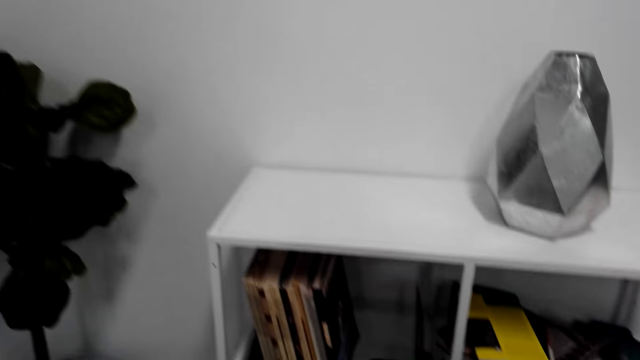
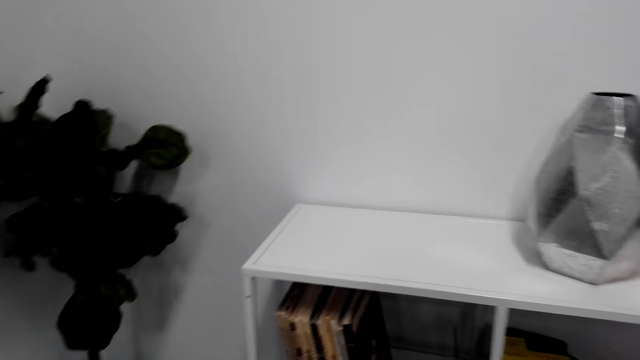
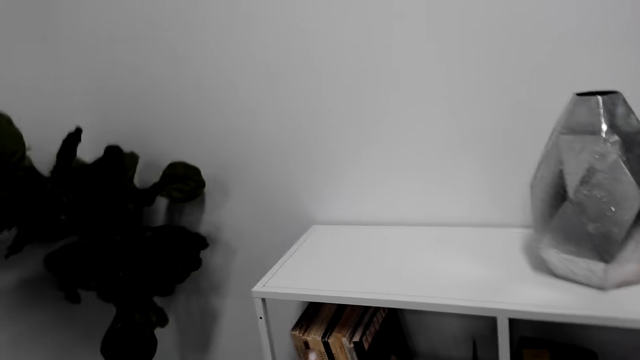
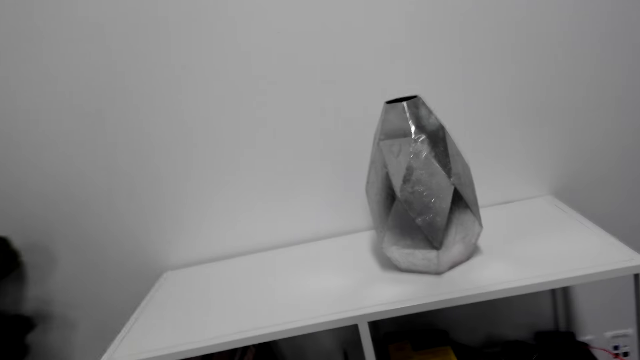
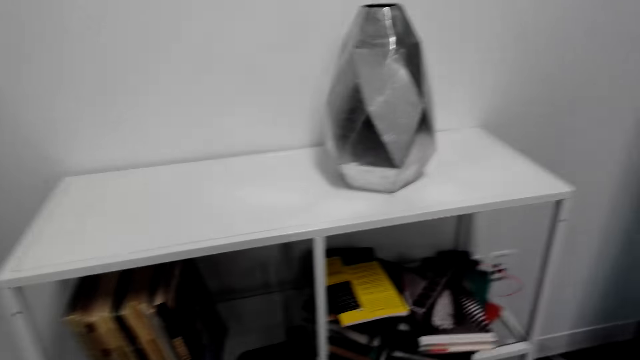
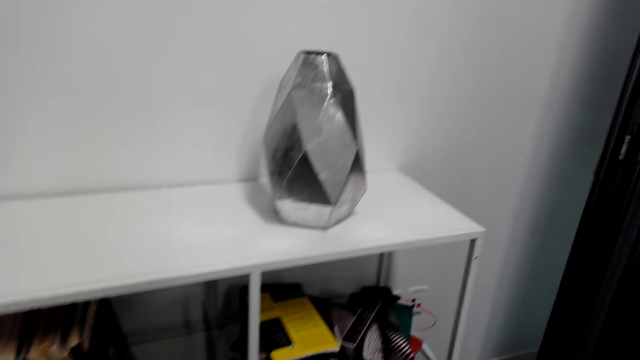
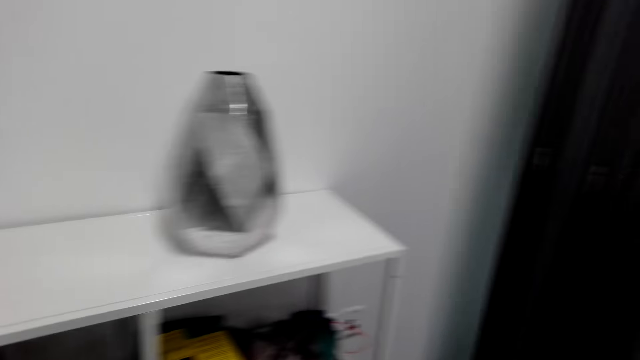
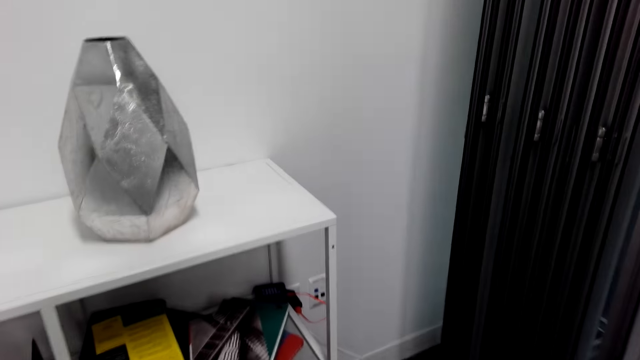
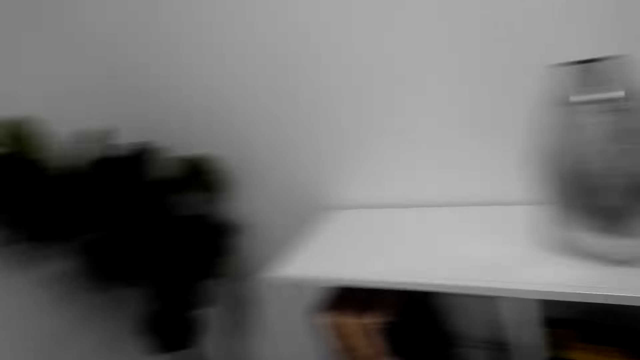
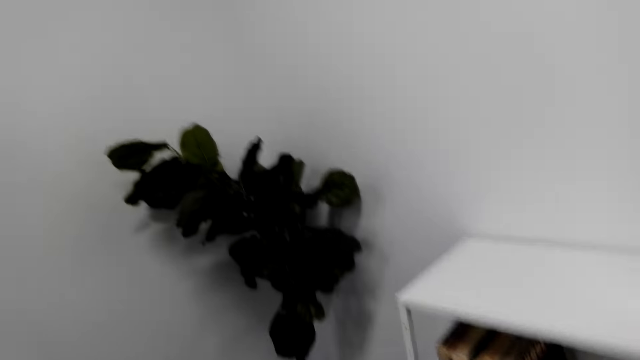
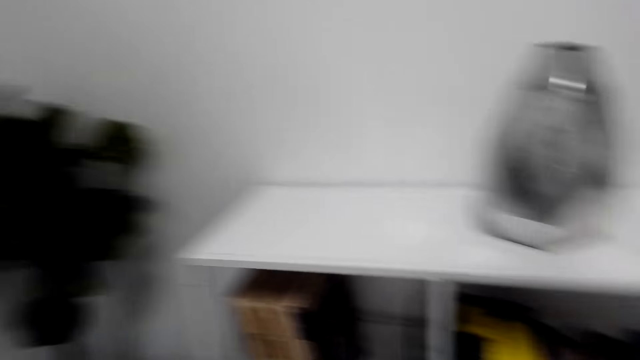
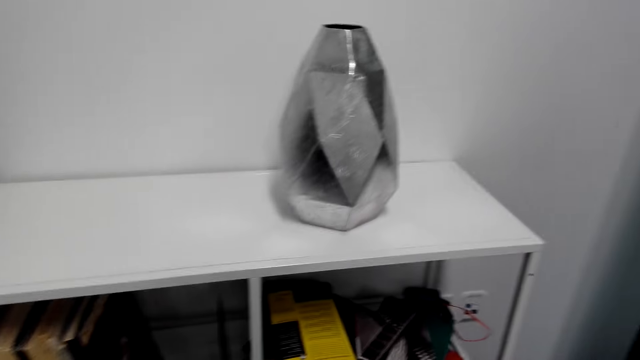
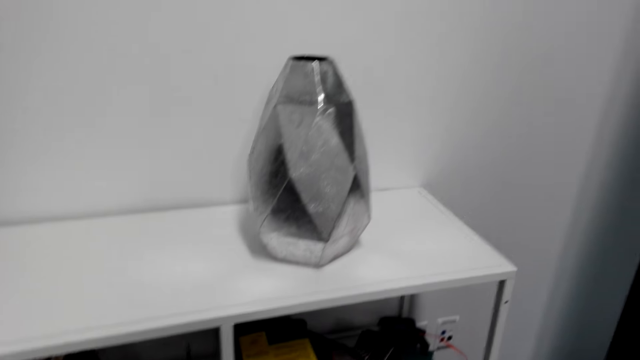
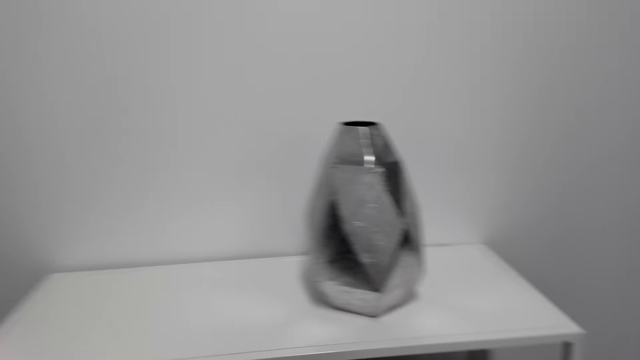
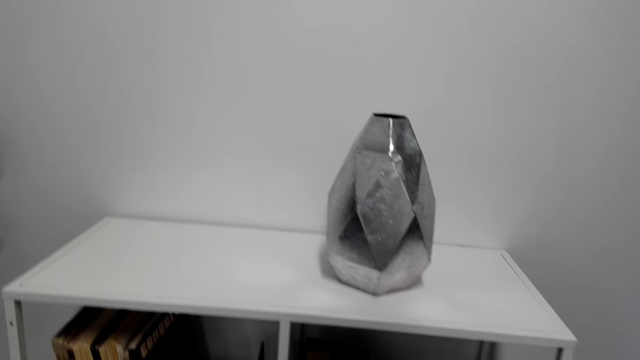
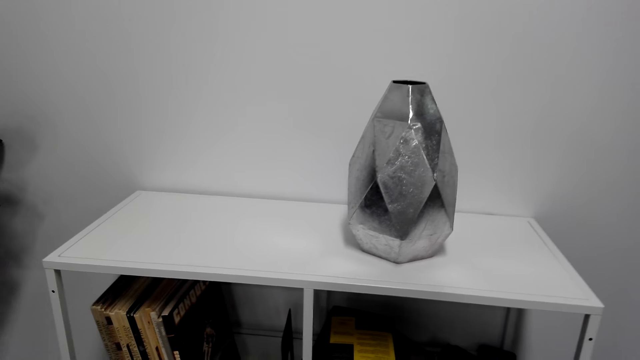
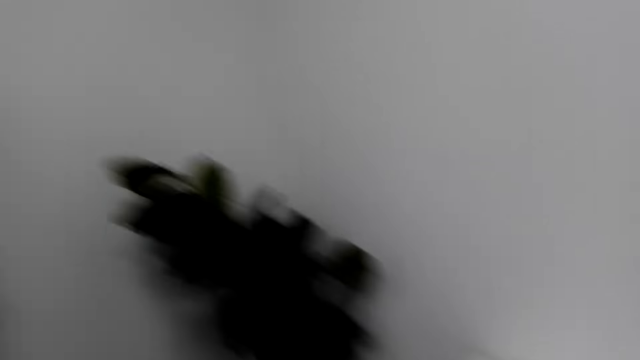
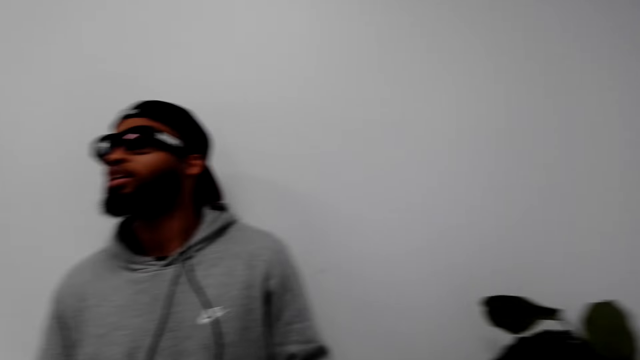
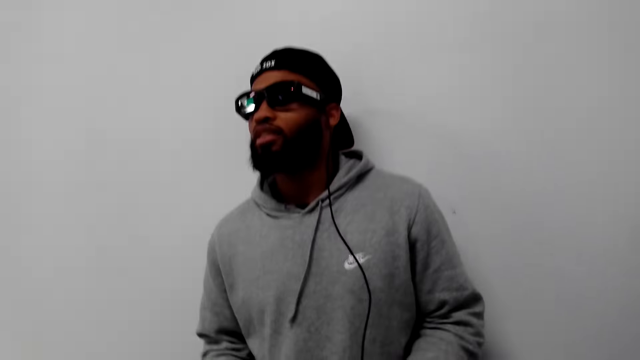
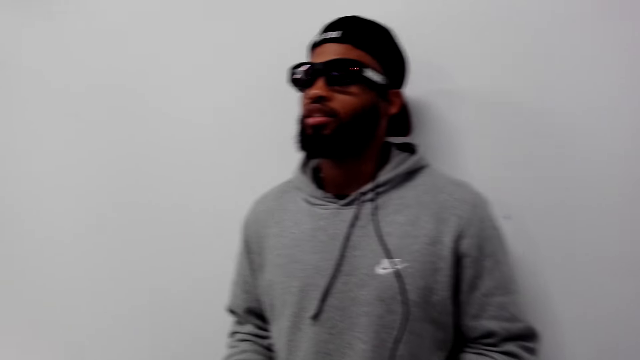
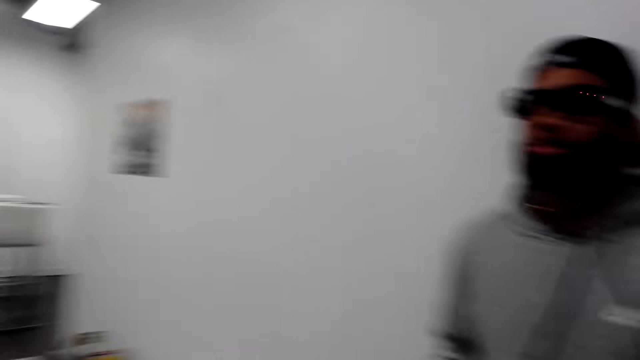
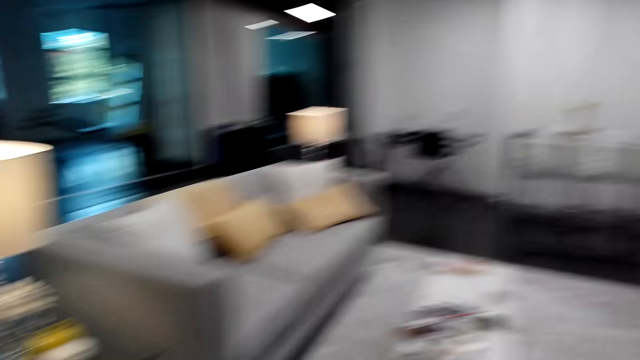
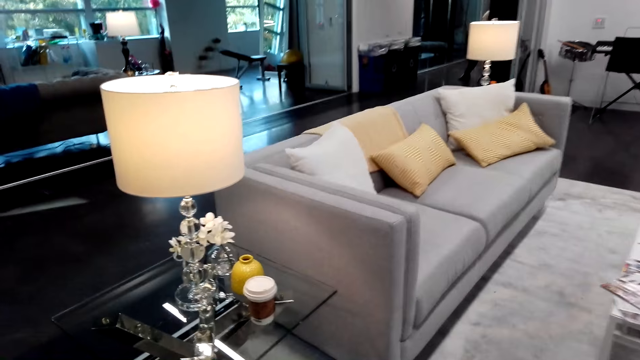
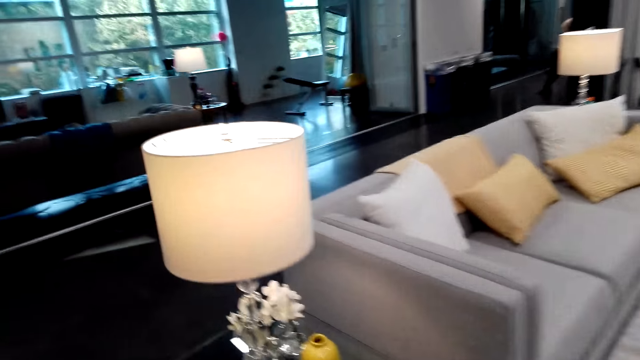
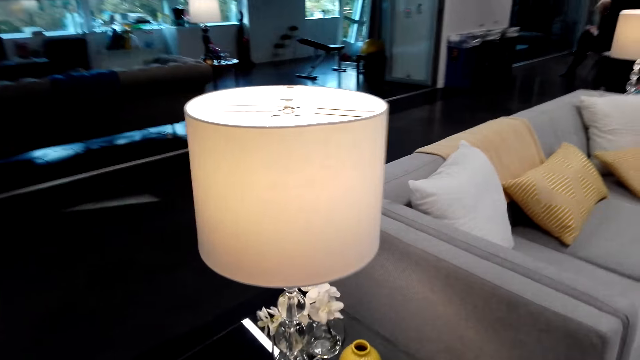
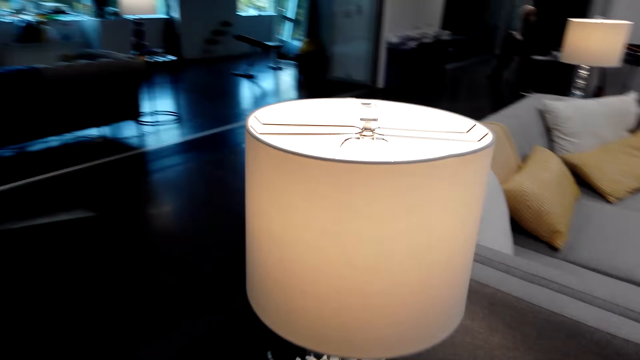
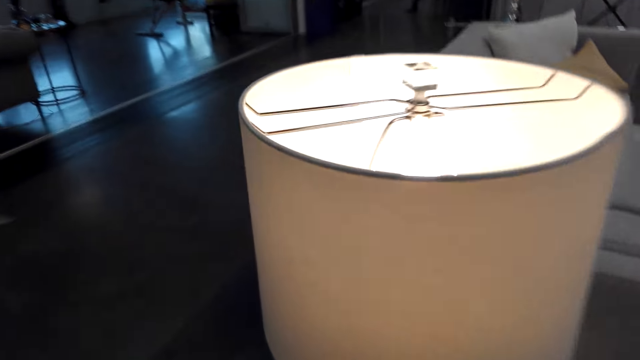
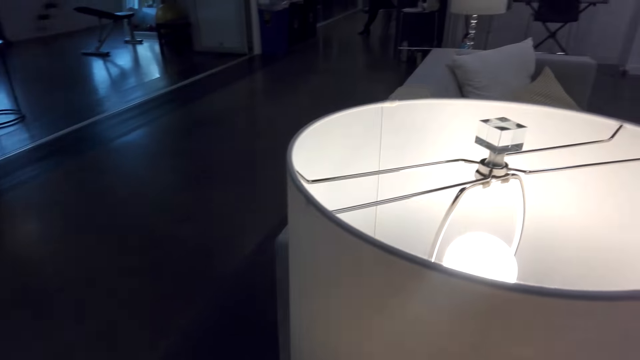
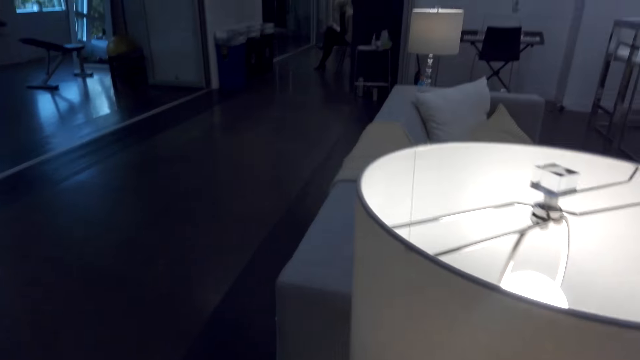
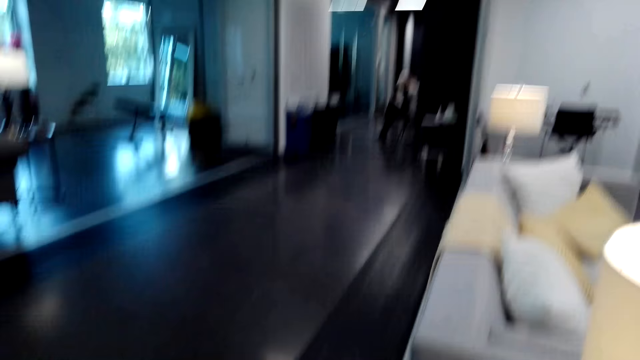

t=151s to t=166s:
The camera wearer stares at the bookshelf. They stare at a man. They look around the apartment. They stare at the lamp. They walk in the room.

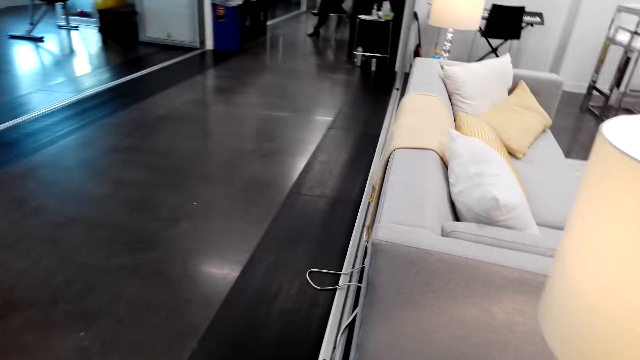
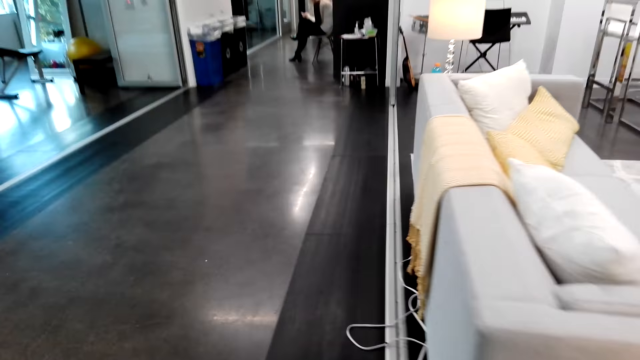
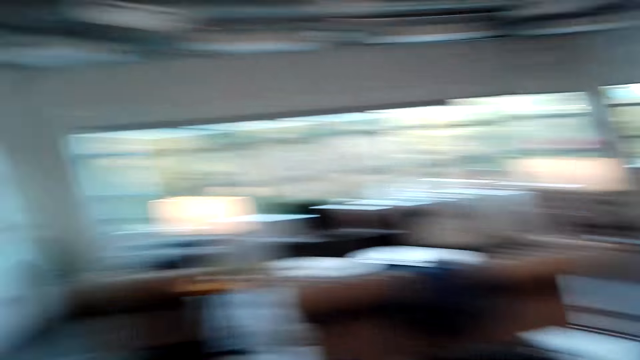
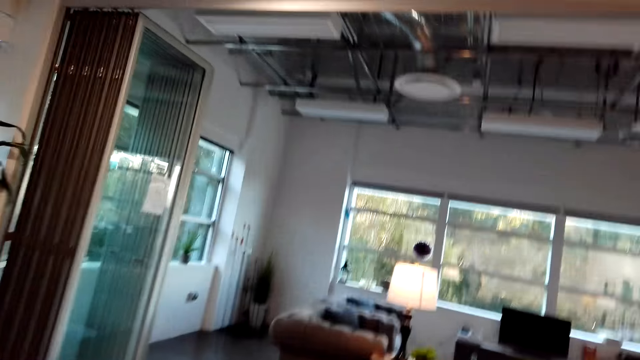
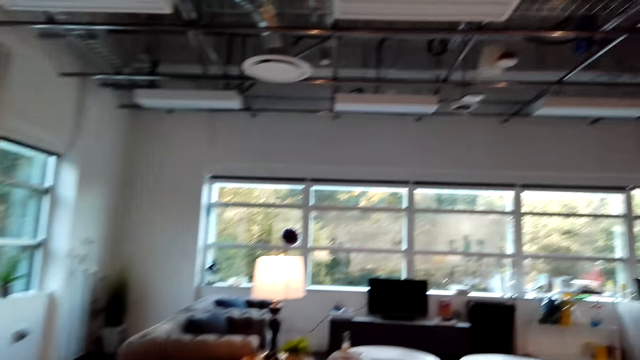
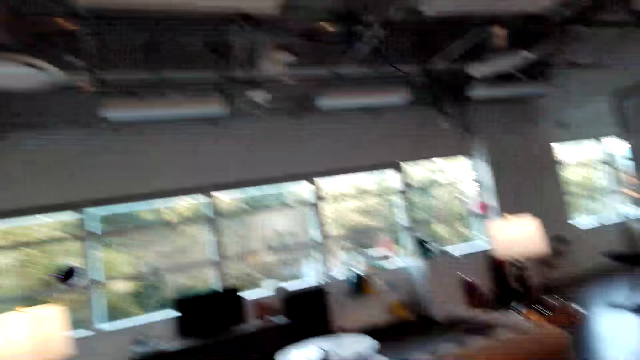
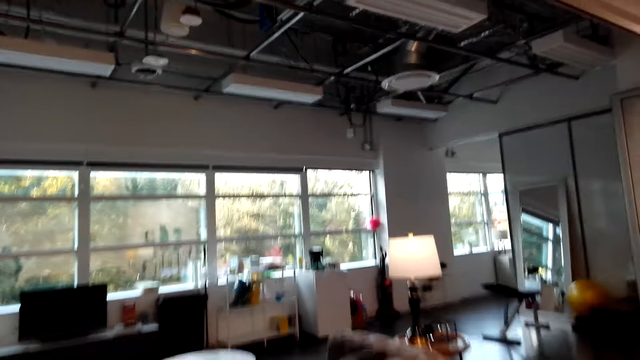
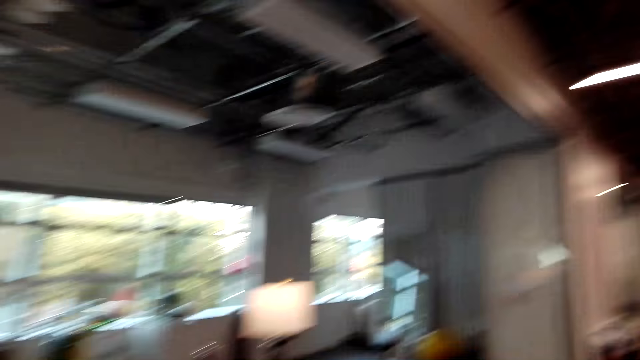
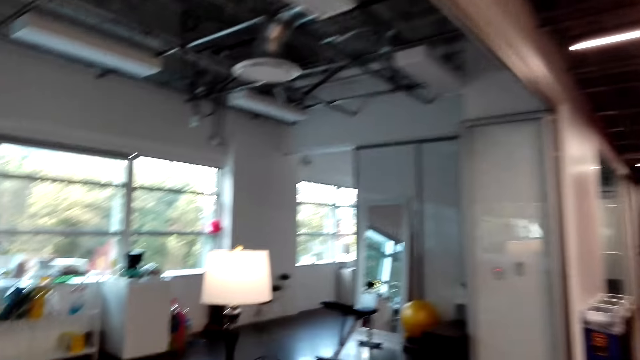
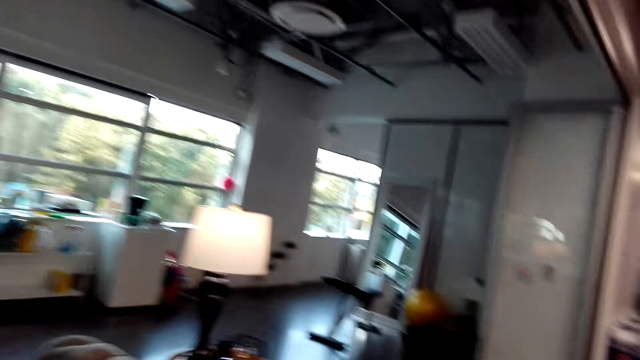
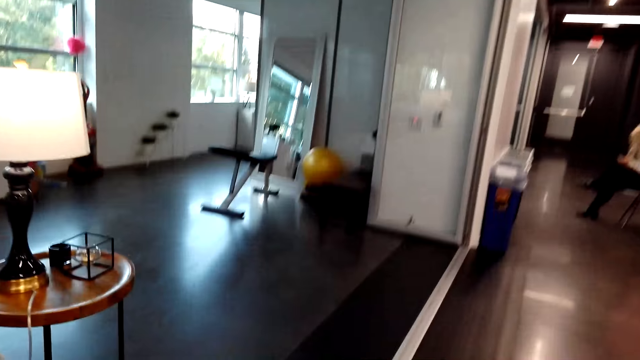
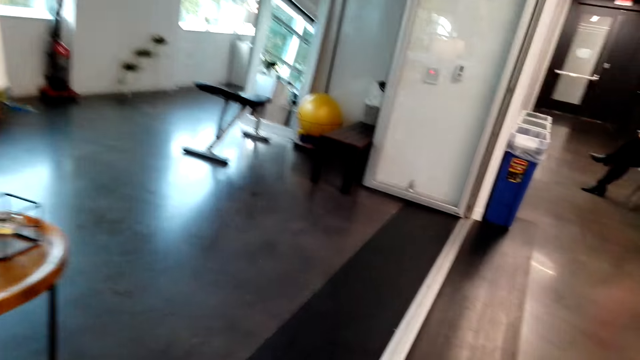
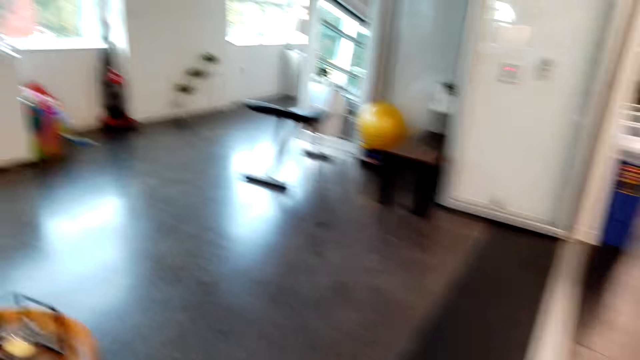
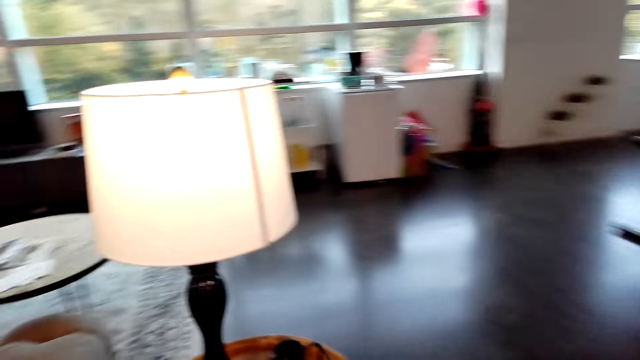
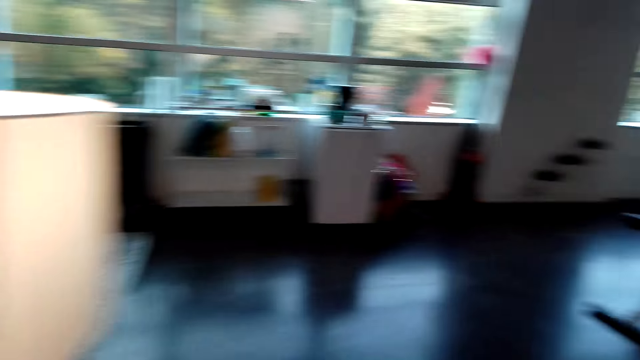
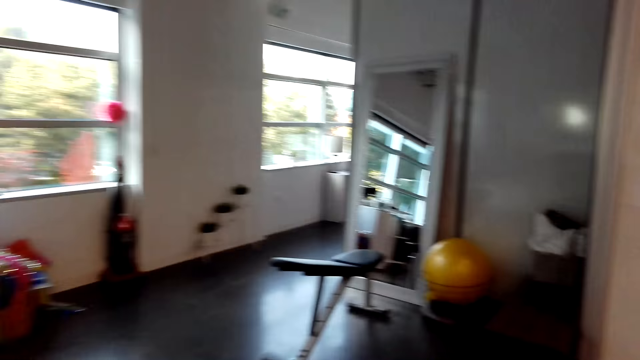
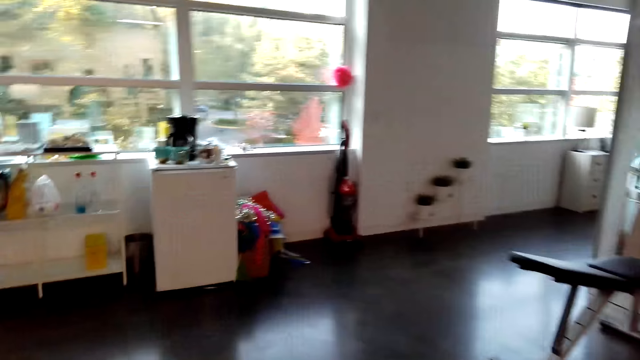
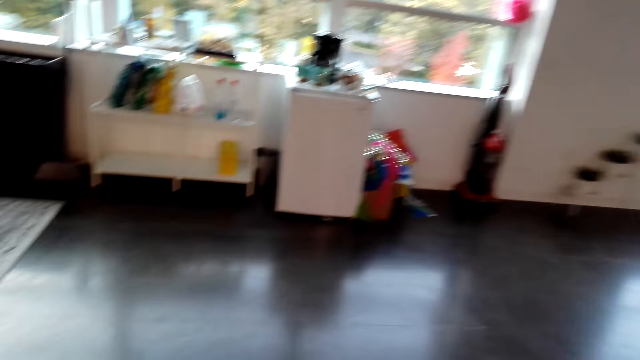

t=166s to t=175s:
The camera wearer looks around the apartment. They walk around the apartment.
